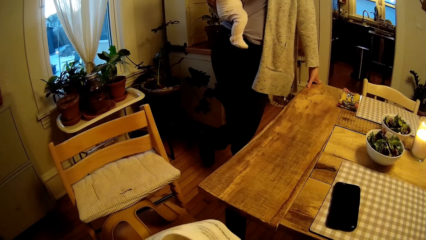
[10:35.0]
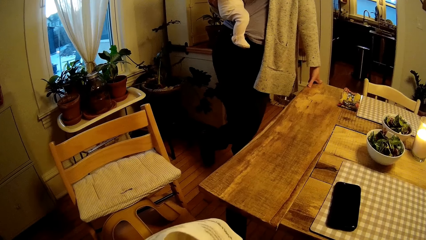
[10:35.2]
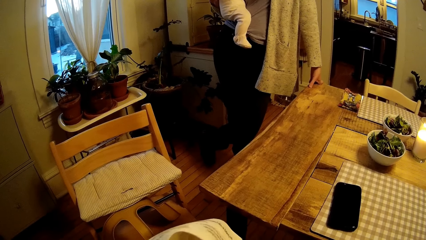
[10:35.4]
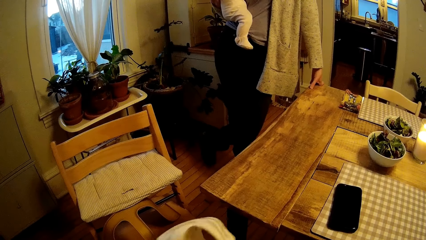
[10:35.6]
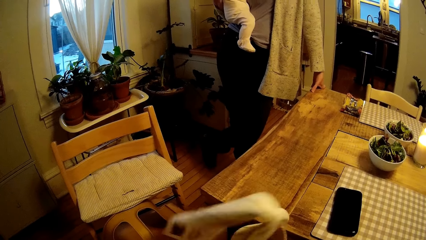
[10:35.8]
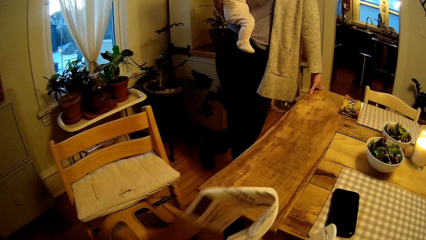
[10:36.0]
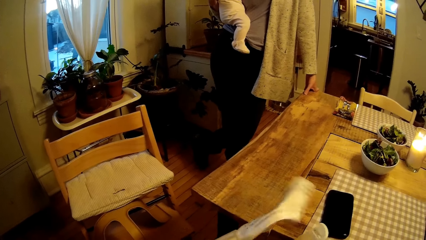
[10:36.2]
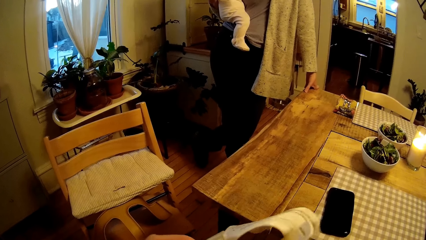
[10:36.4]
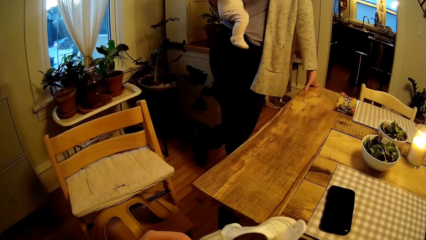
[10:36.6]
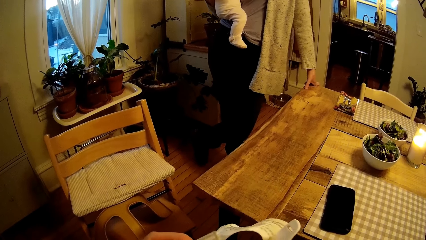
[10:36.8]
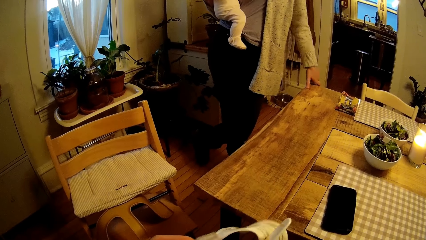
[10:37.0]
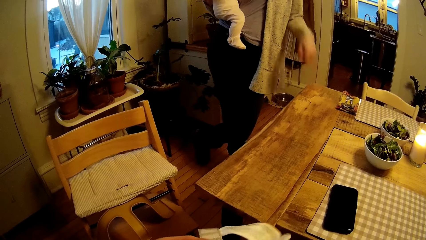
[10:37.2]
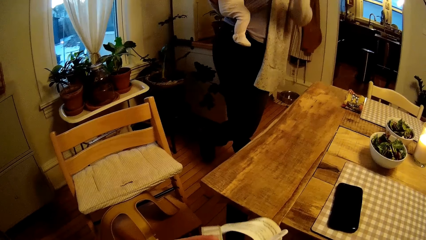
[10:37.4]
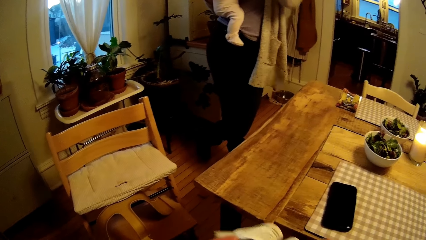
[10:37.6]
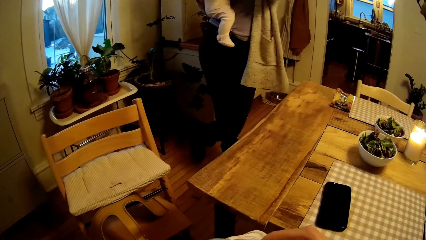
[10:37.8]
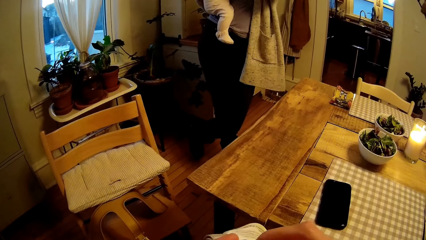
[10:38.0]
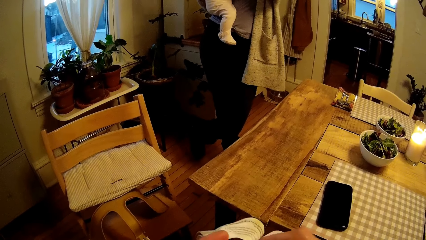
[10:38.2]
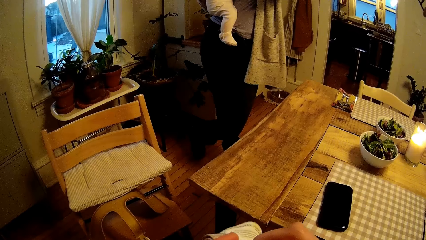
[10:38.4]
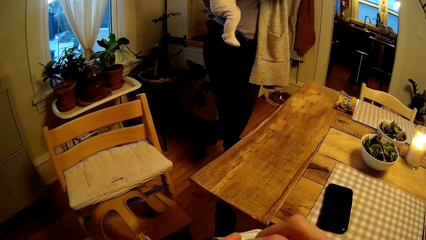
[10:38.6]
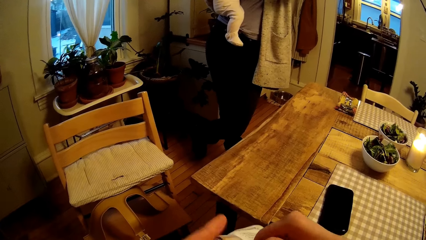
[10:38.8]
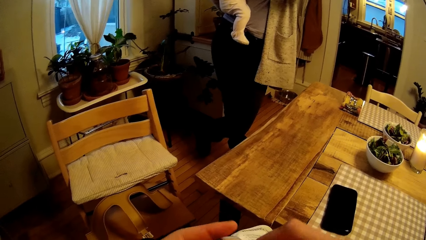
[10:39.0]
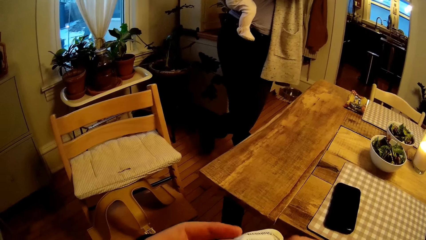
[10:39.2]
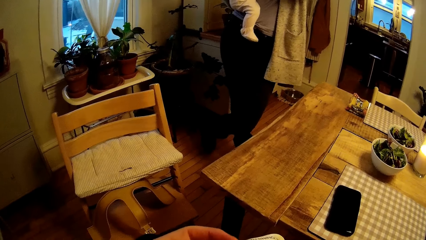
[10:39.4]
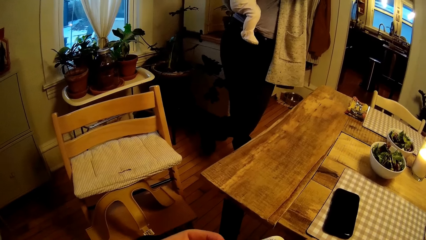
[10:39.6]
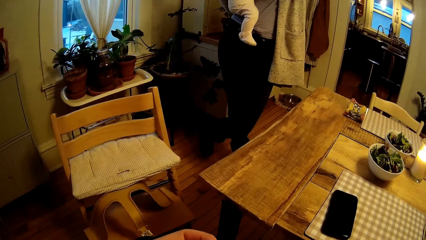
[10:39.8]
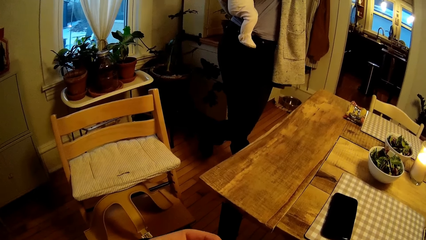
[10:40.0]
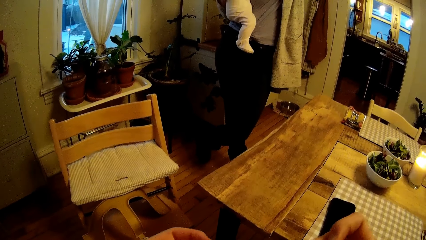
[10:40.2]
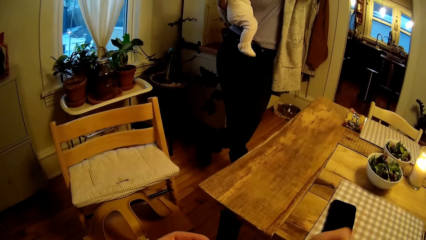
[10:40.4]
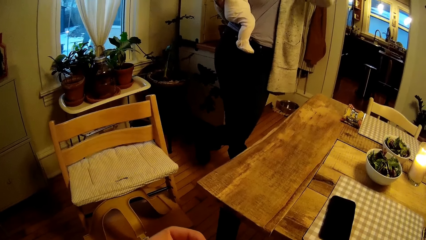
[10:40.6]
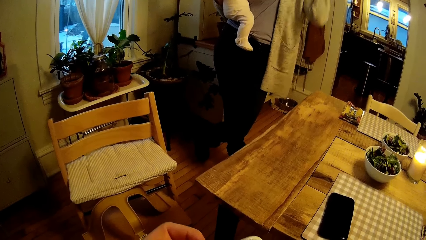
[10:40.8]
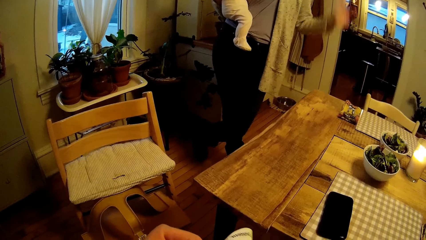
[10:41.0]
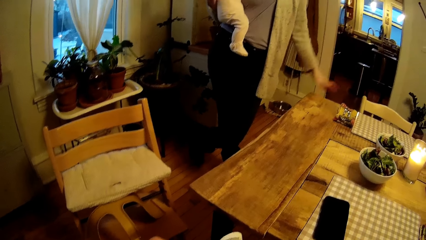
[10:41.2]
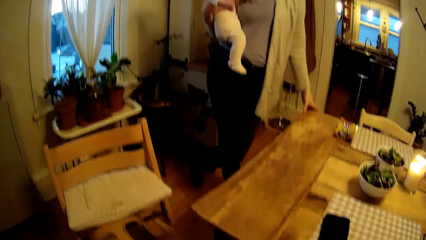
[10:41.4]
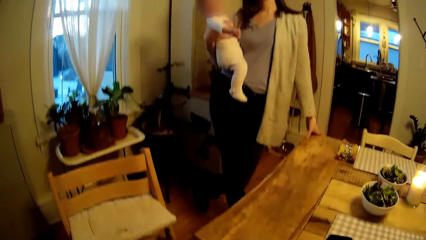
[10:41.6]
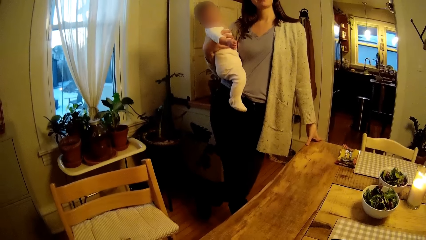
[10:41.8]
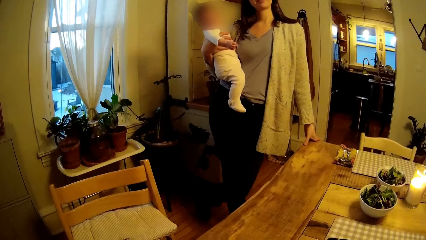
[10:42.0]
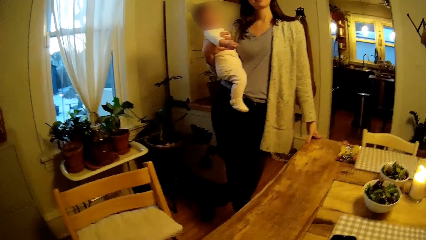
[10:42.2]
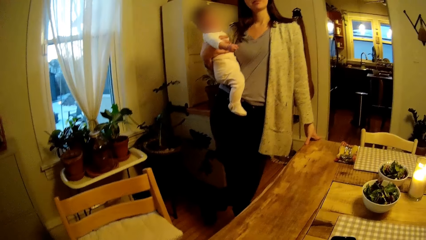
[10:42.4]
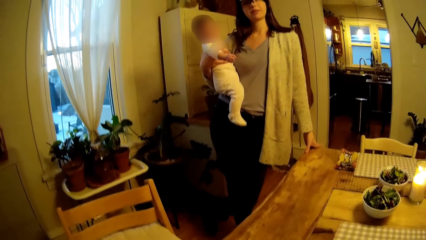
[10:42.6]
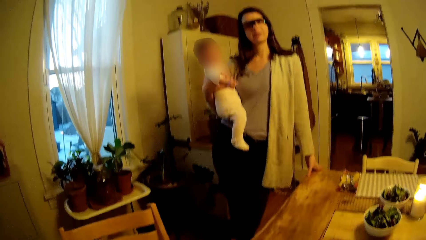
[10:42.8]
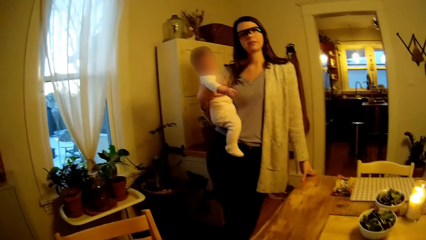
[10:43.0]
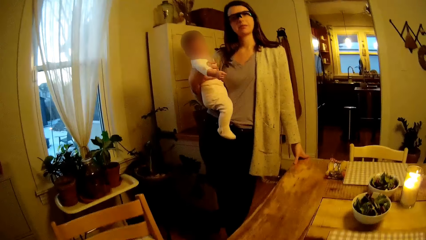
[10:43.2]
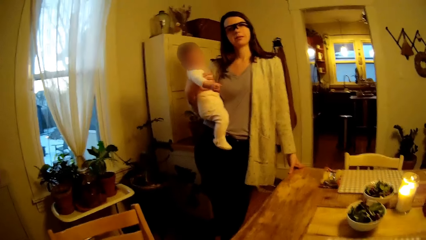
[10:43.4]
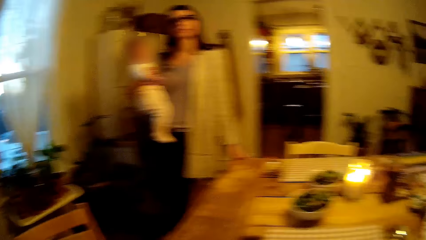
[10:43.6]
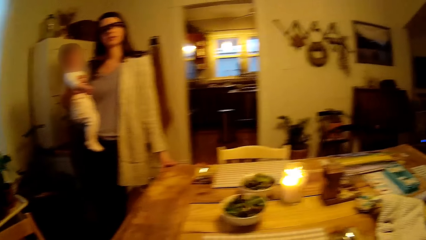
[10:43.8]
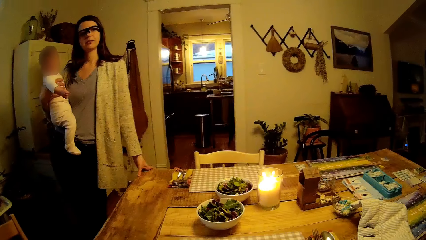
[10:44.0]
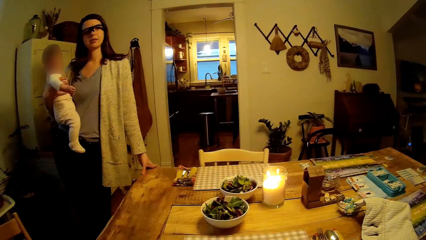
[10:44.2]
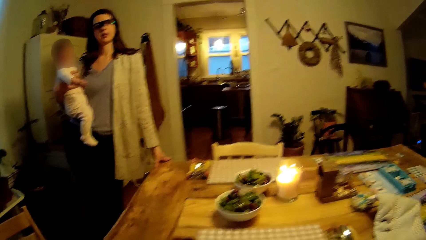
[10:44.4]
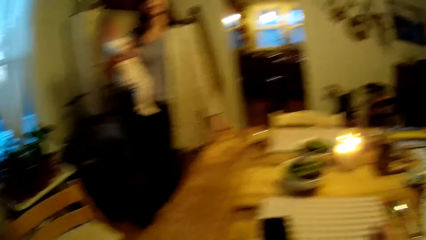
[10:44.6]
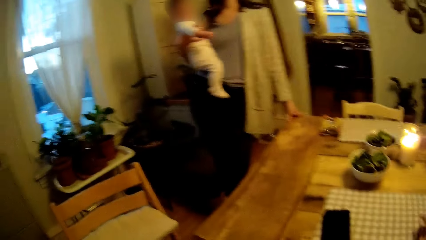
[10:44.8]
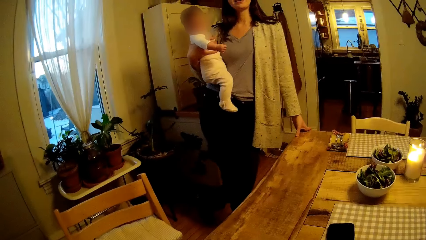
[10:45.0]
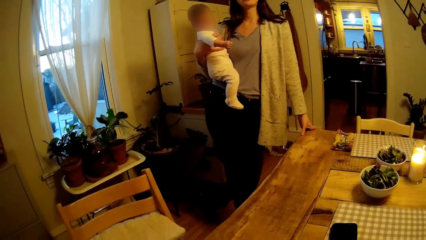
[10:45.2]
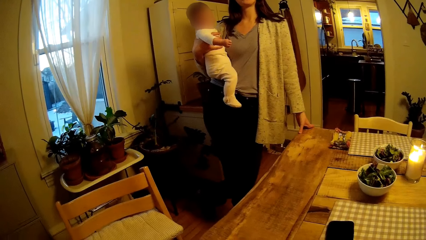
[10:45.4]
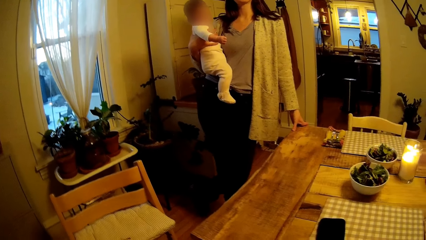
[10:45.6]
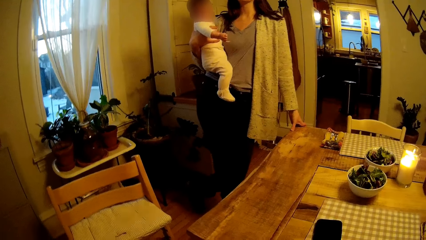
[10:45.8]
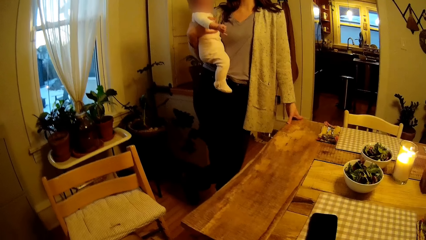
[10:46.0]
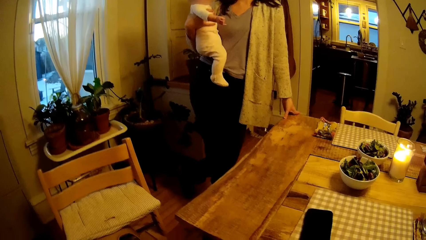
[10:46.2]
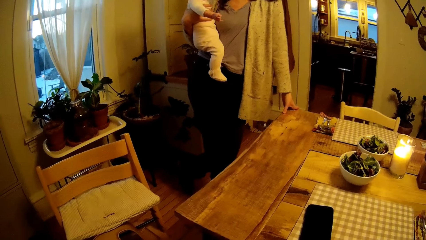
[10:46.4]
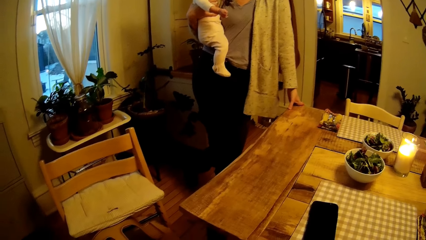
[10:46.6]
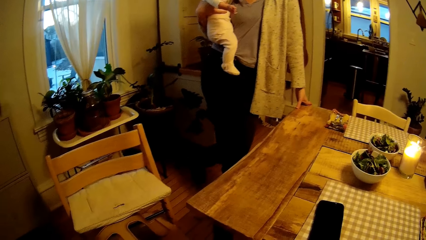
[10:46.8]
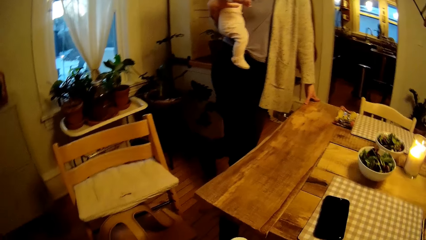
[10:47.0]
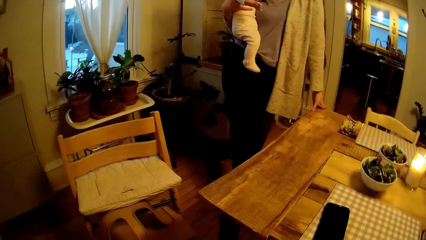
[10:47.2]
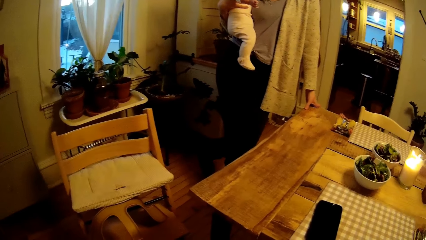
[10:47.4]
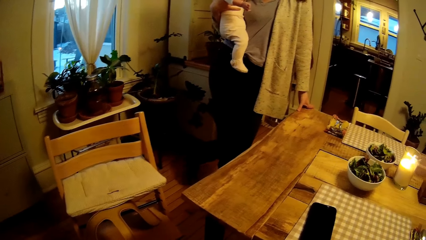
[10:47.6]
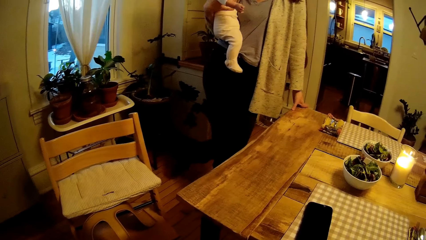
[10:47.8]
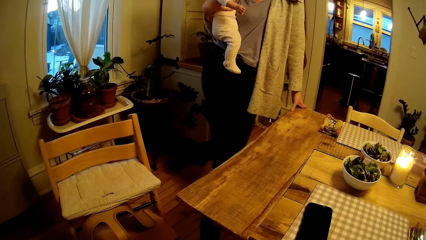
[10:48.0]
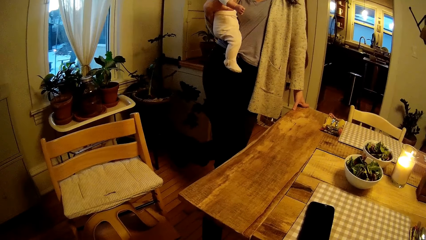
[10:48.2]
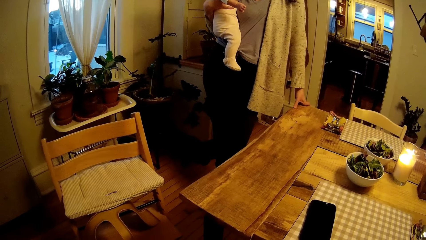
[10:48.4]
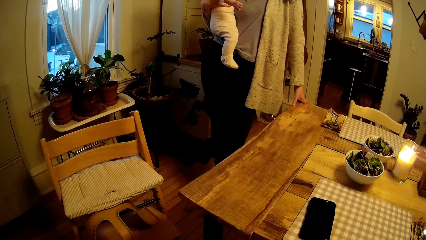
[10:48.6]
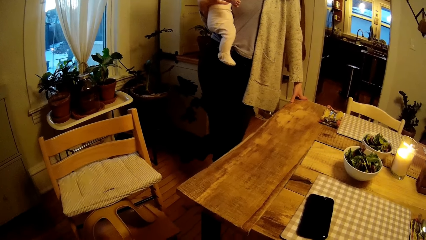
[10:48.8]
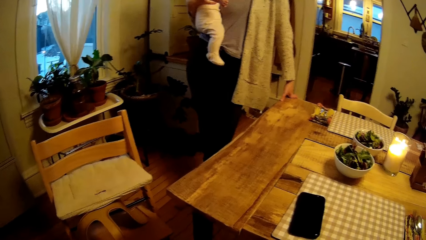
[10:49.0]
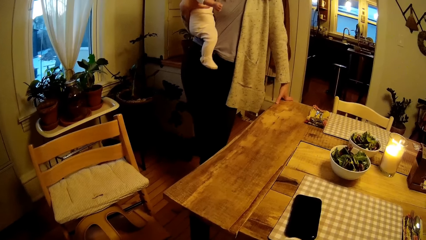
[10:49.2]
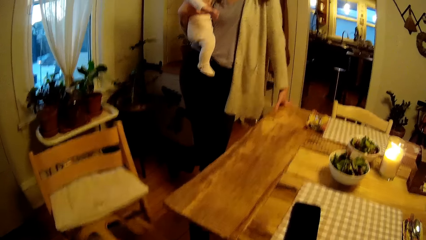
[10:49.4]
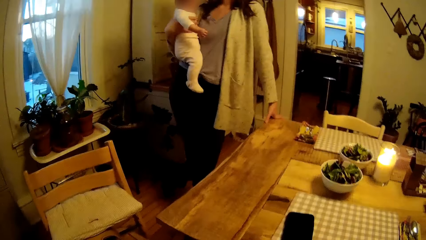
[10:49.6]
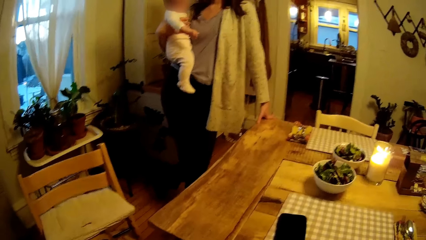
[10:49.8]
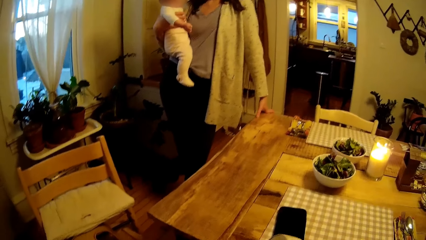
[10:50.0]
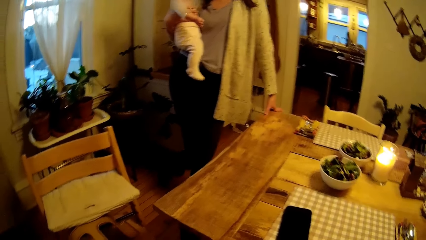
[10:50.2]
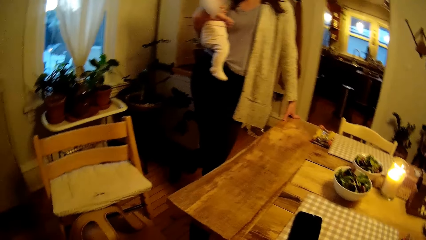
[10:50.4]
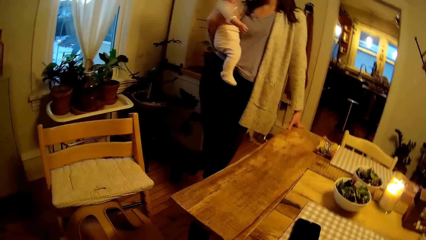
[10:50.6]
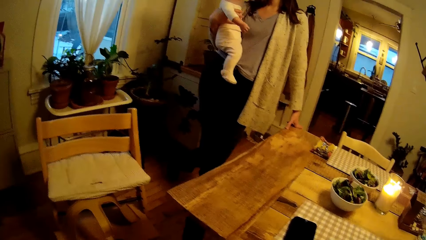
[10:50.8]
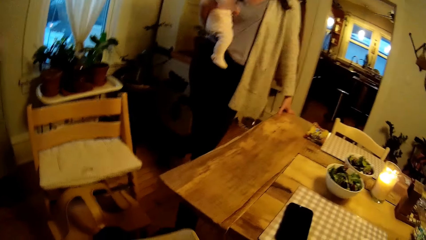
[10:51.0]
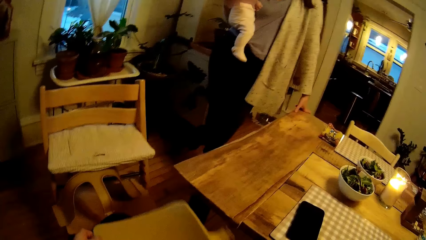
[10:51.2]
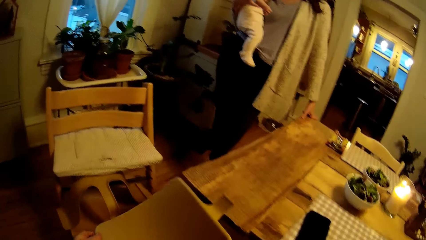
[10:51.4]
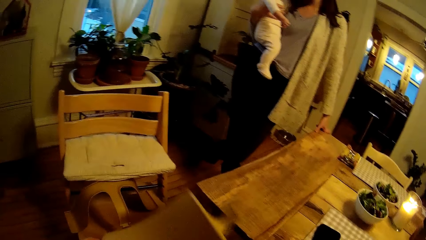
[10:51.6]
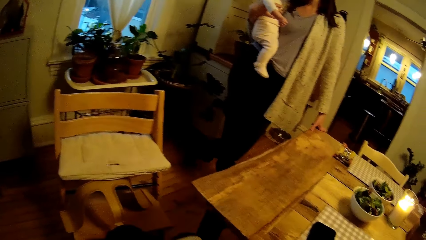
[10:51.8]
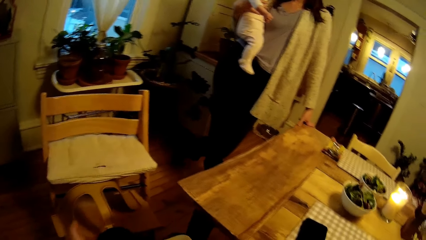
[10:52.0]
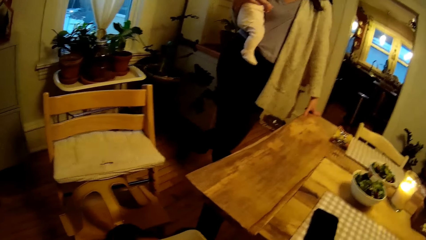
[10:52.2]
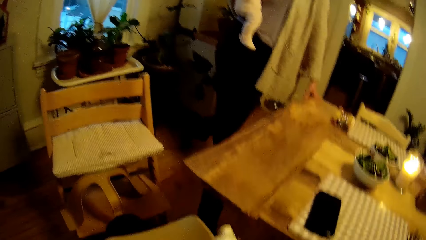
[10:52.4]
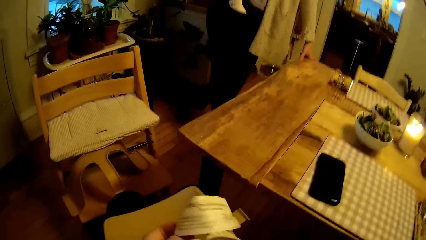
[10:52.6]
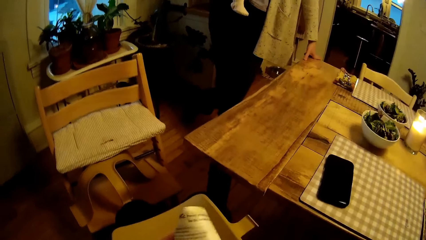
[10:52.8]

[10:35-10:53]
A woman removes her left hand from the dining table. The woman interacts with the camera wearer. The woman puts her left hand on the dining table.
